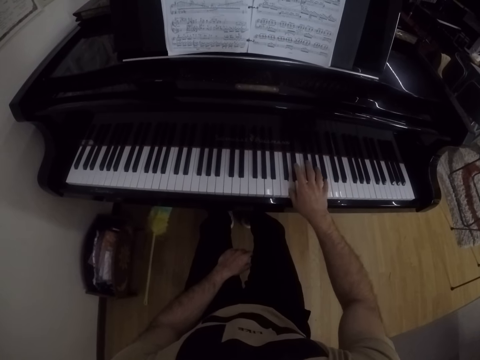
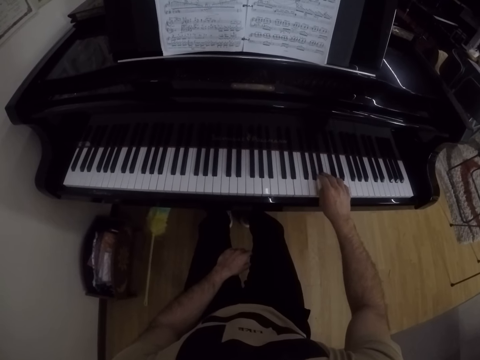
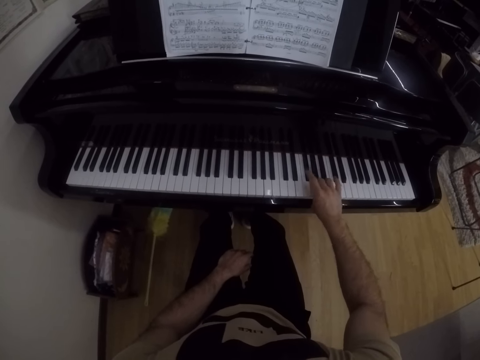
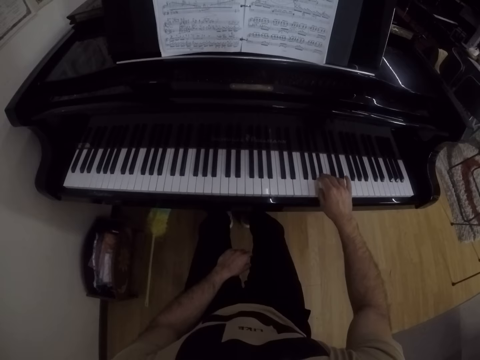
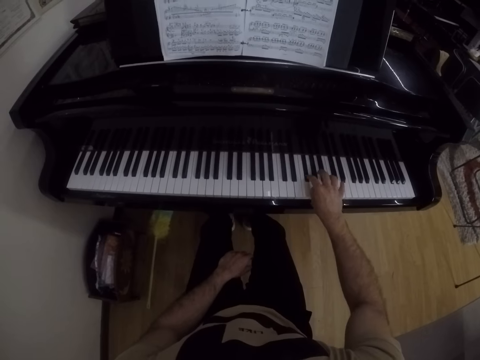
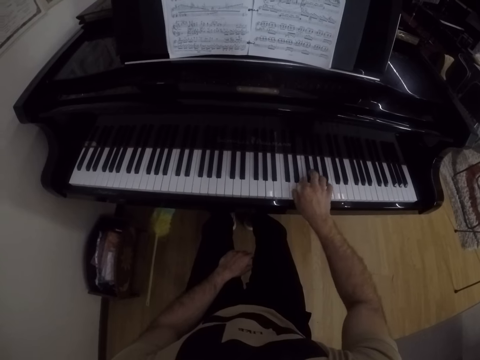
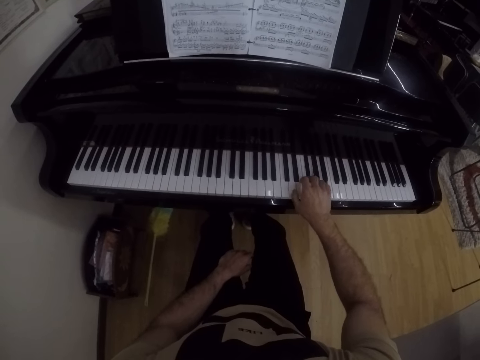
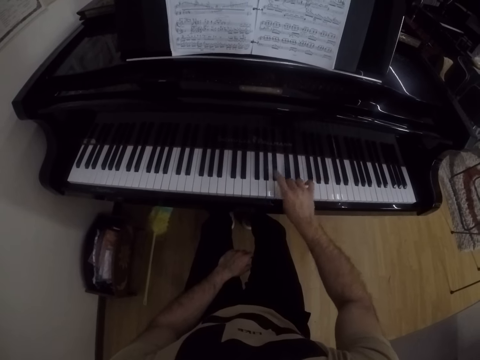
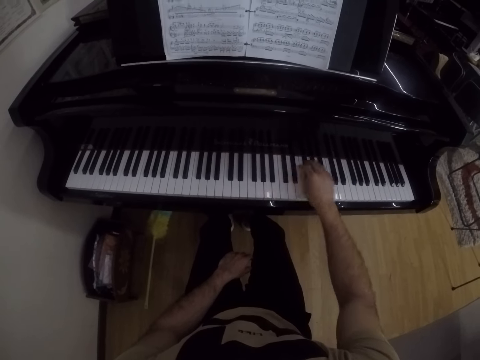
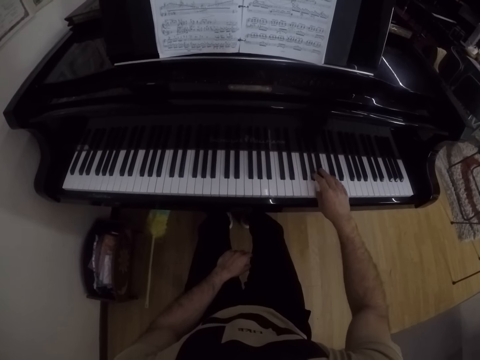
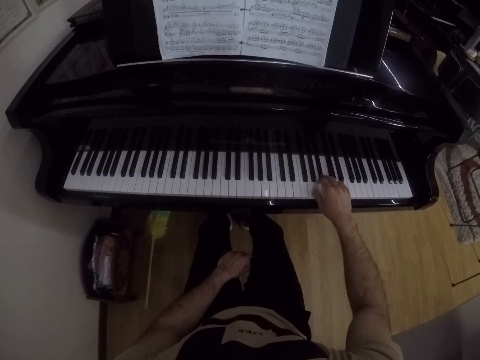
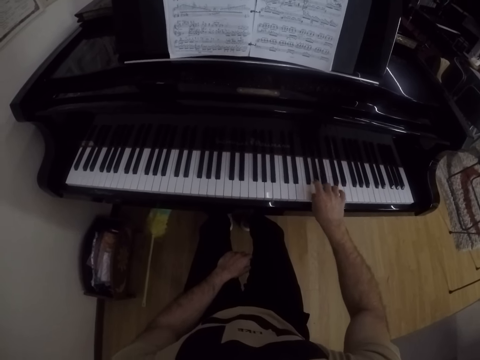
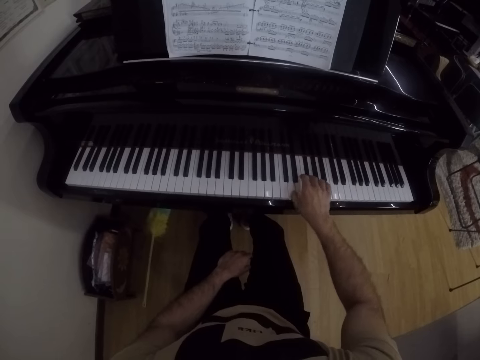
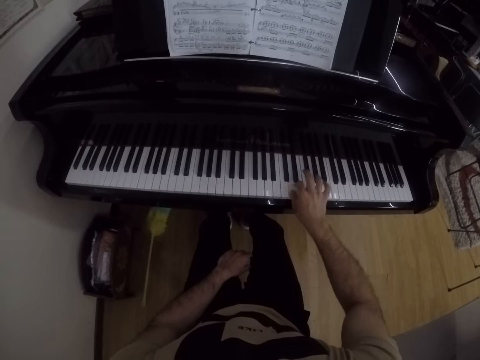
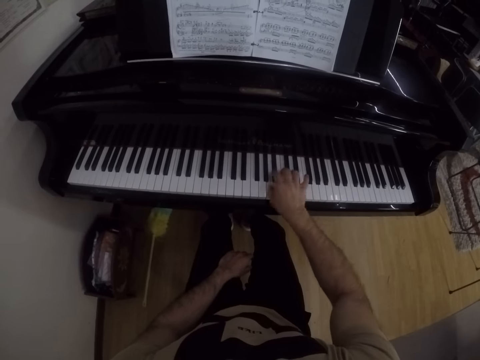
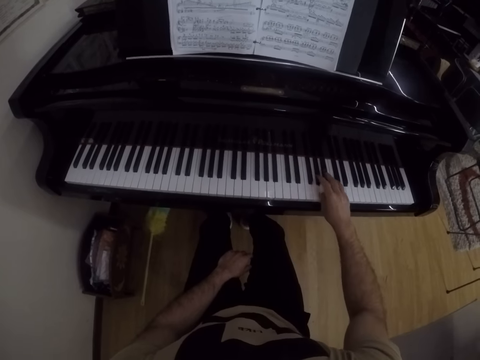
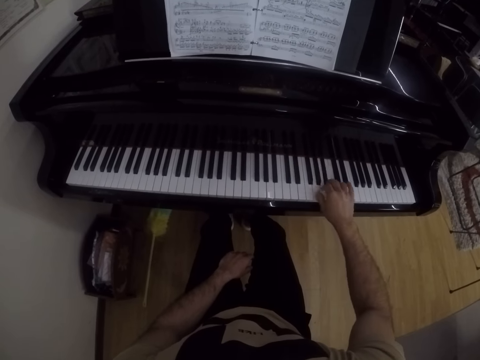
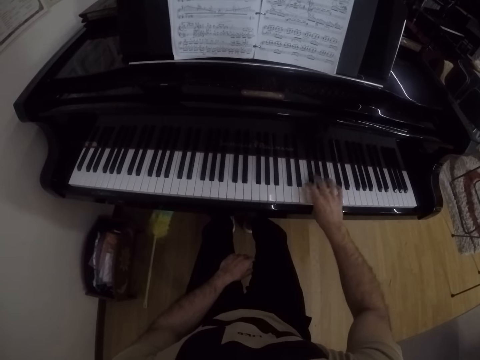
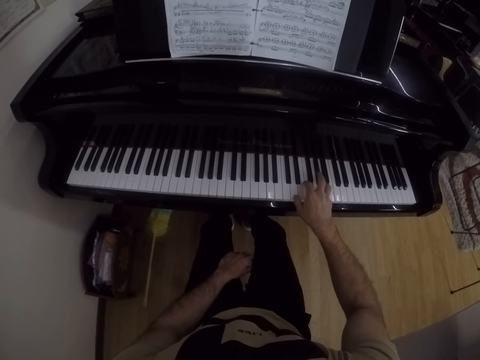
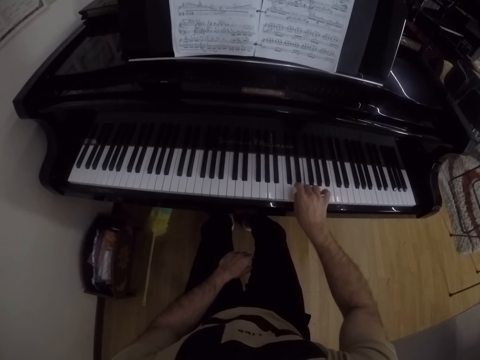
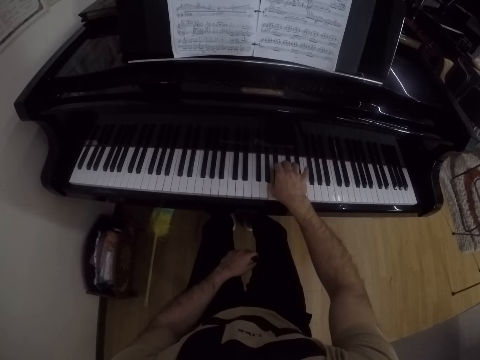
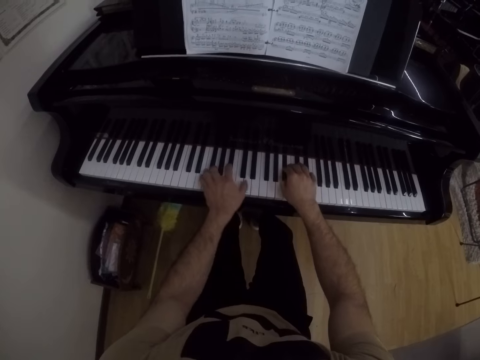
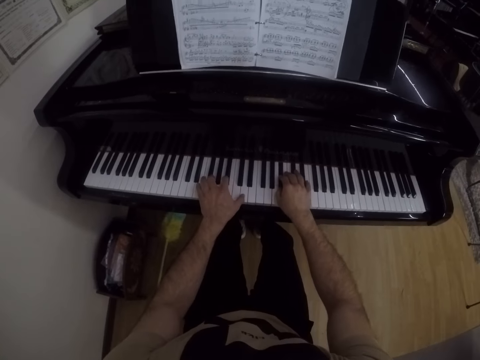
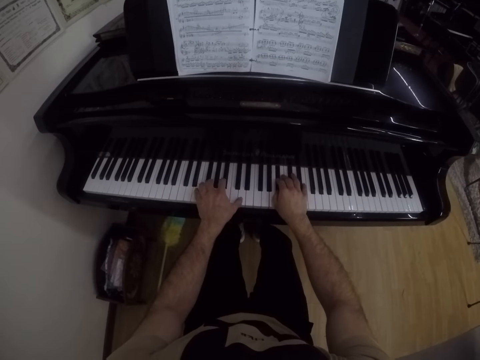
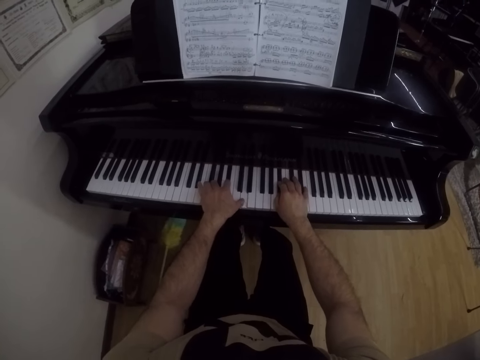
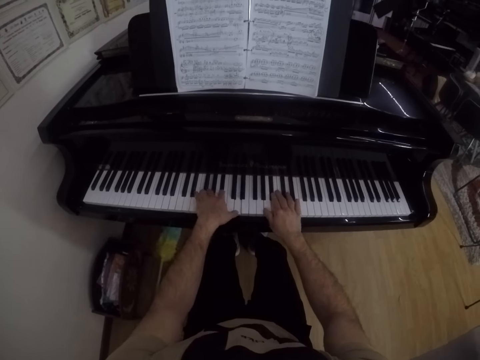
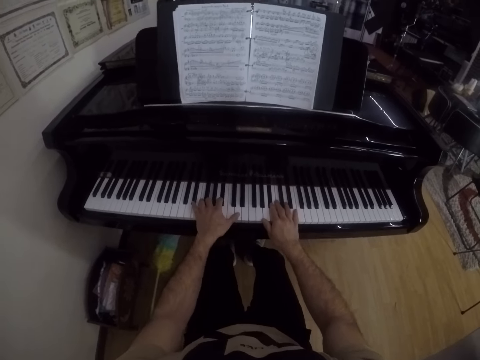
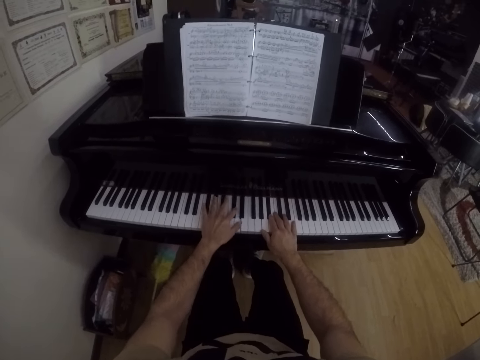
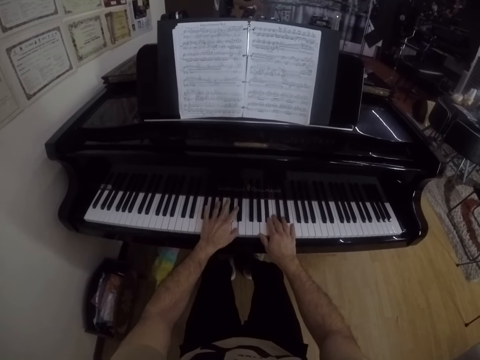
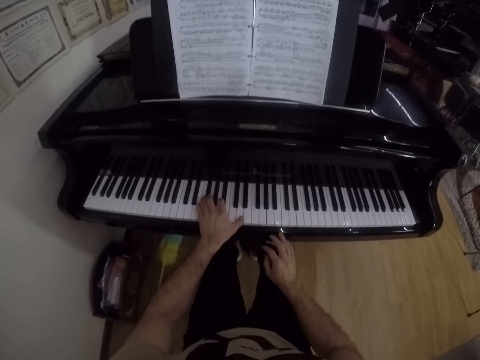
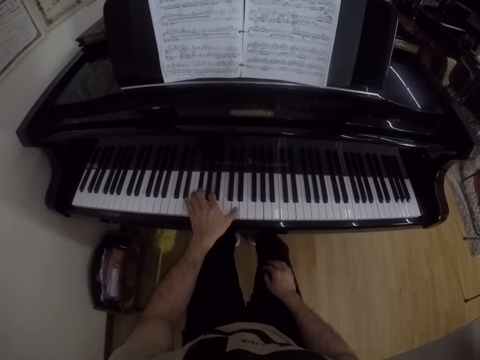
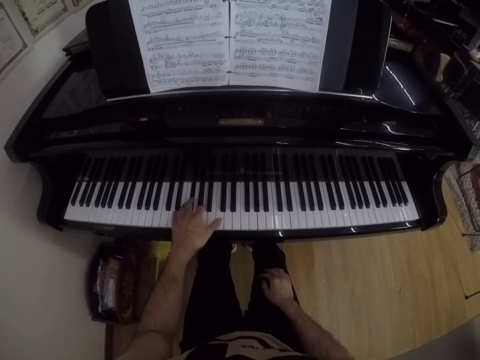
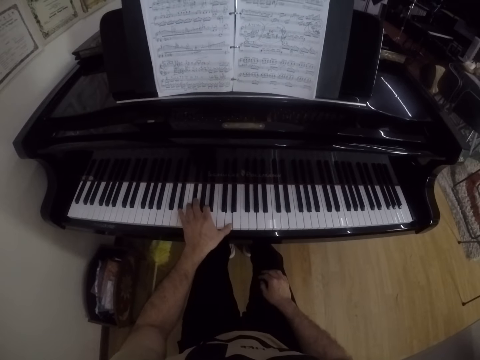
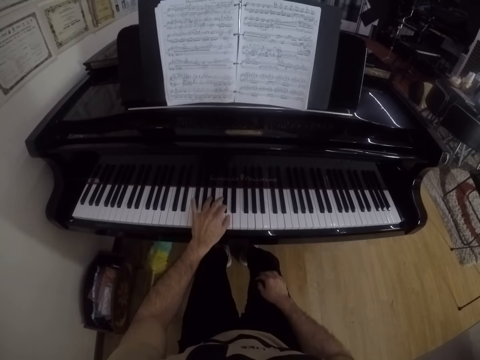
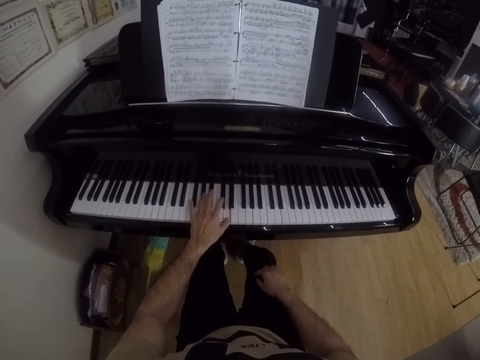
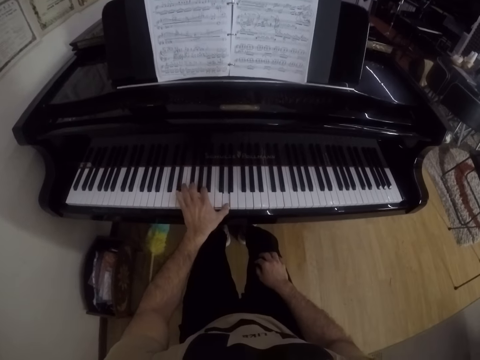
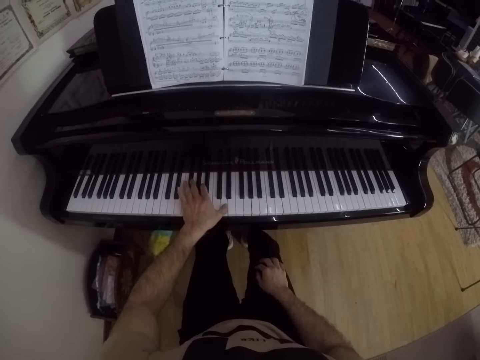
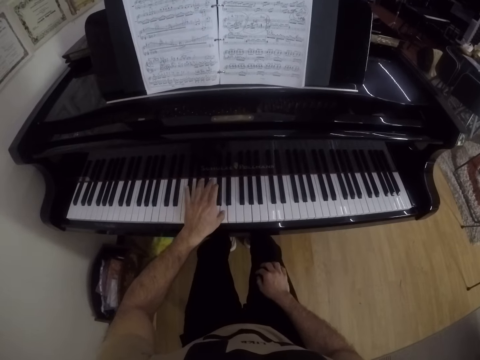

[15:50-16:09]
The camera wearer plays the piano with both hands. He places a hand on the piano. He lowers a hand, plays the piano with his left hand, and places his right hand on his right lap.

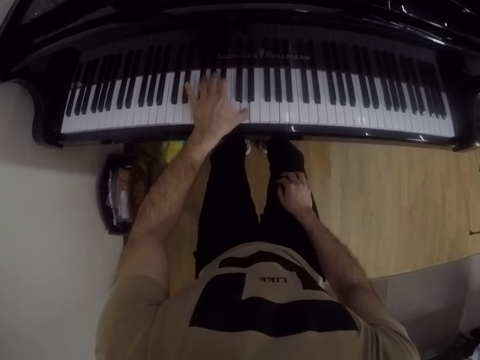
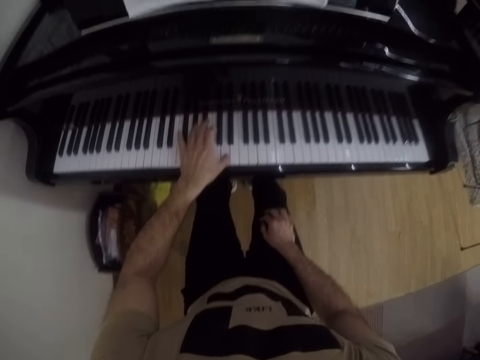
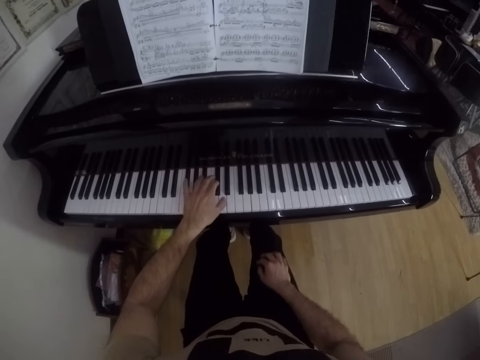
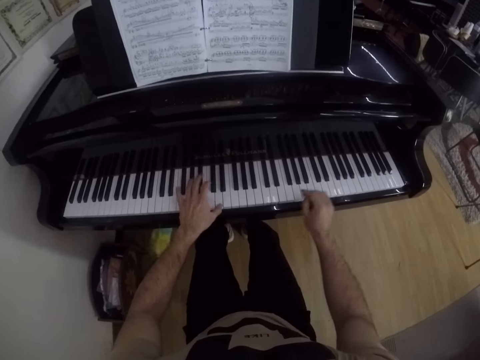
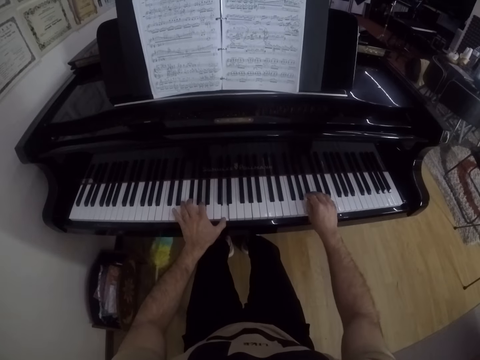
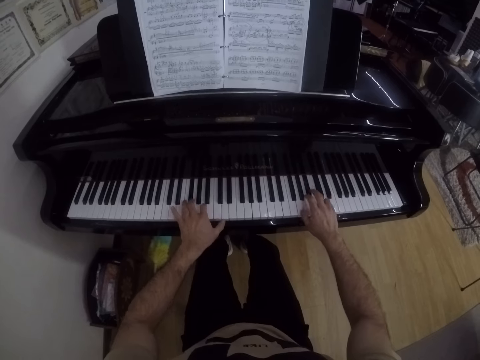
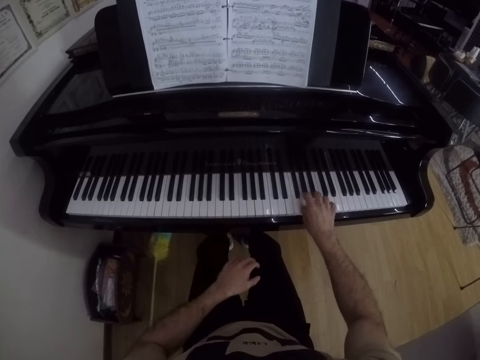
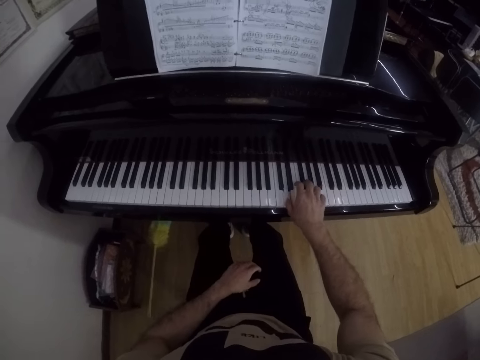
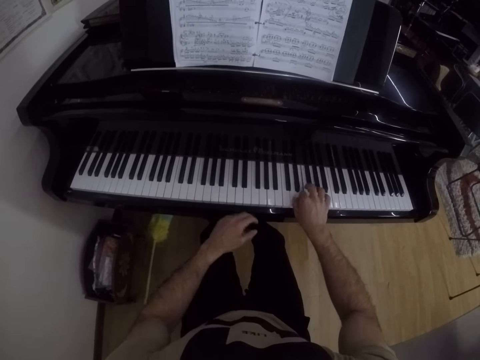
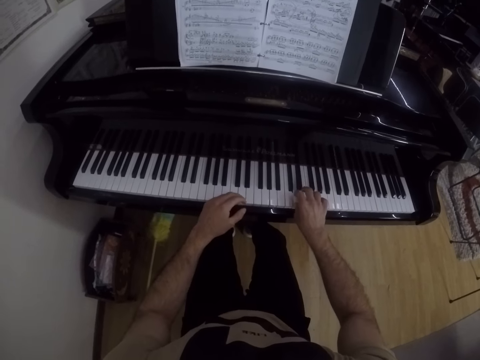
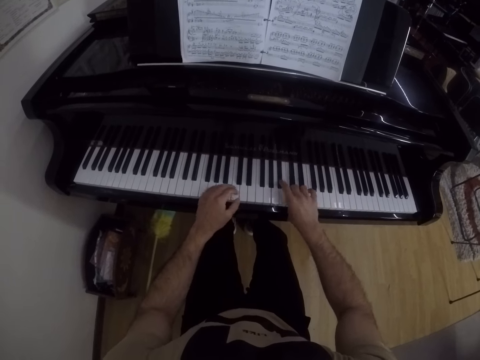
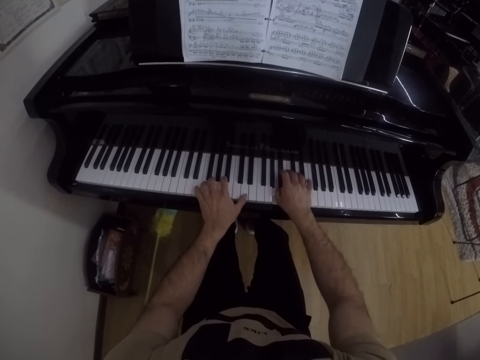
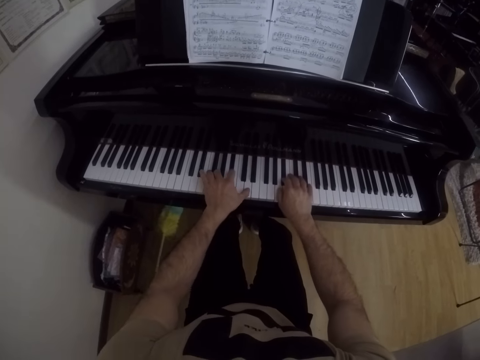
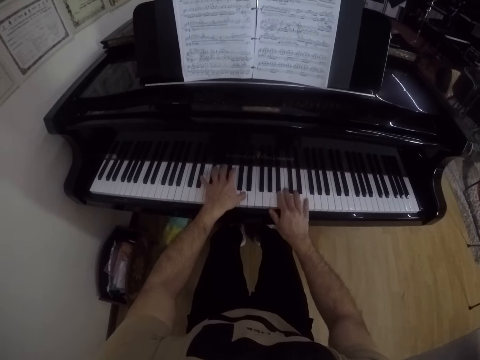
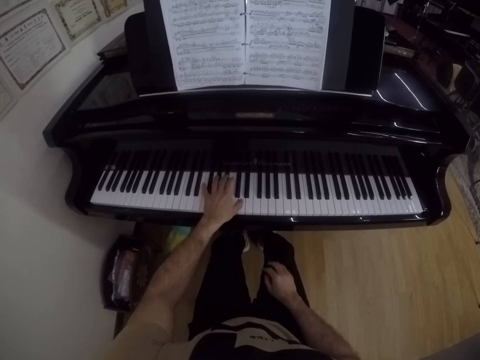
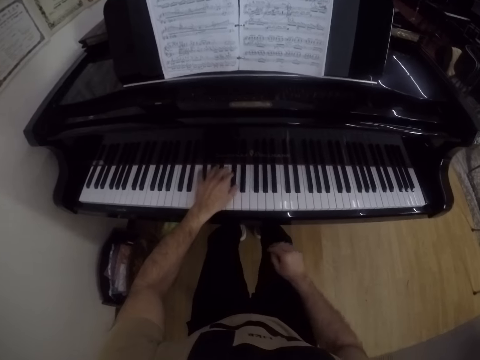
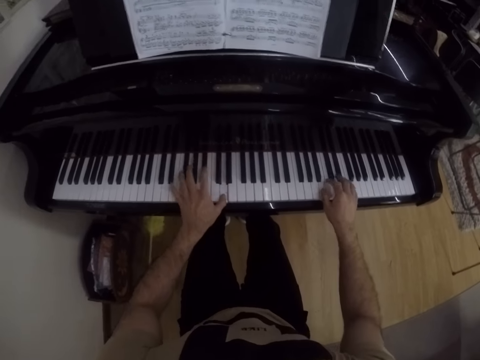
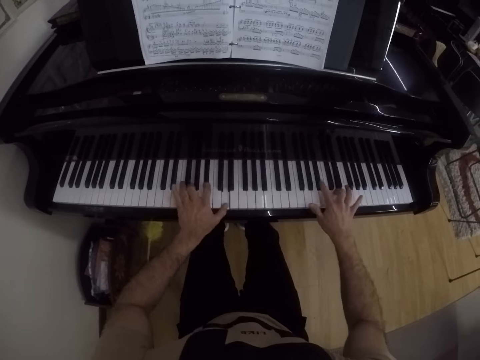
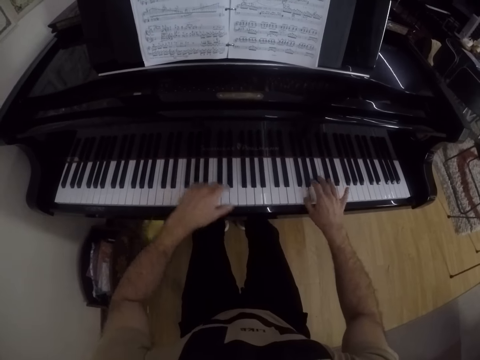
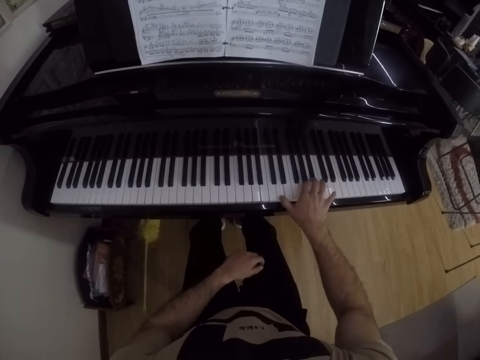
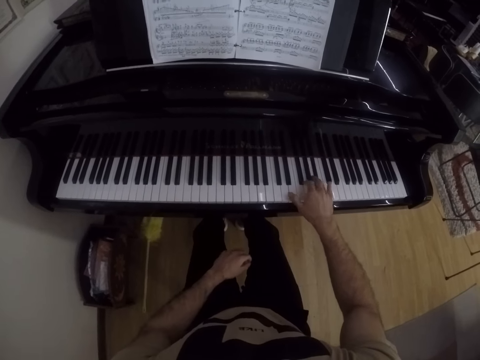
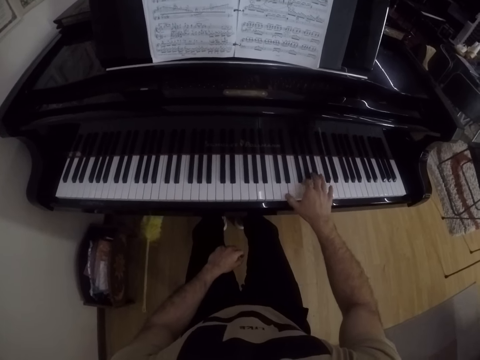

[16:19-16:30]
The camera wearer plays the piano with both hands. He places a hand on the piano. He plays the piano with his right hand. He lowers a hand and places his left hand on his left lap. He plays the piano with both hands. He places a hand on the piano. He lowers a hand, plays the piano with his left hand, and places his right hand on his right lap. He plays the piano with both hands. He places a hand on the piano. He lowers one hand, plays the piano with his right hand, and places his left hand on his left lap.
